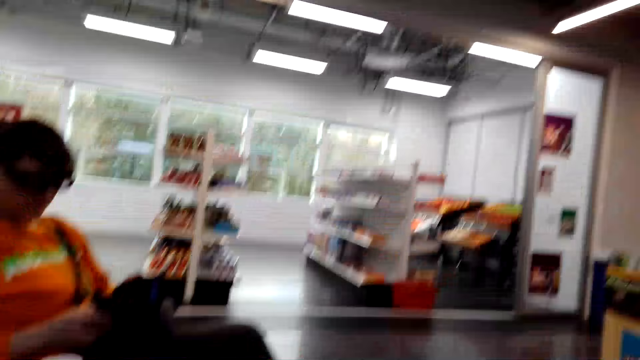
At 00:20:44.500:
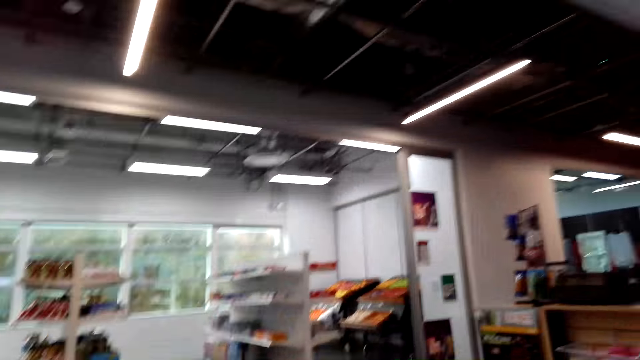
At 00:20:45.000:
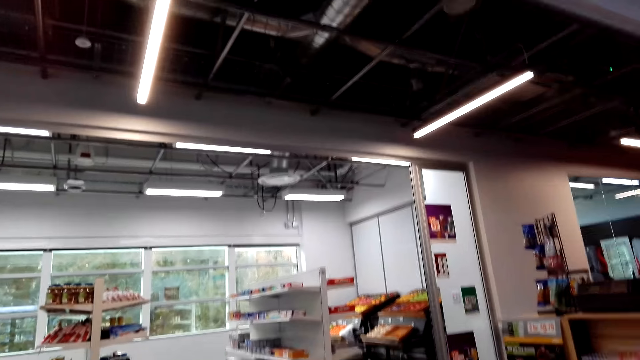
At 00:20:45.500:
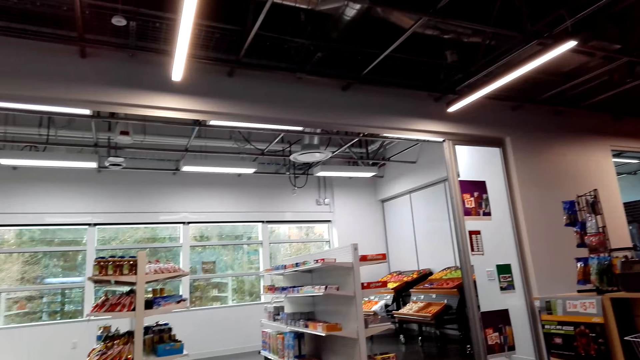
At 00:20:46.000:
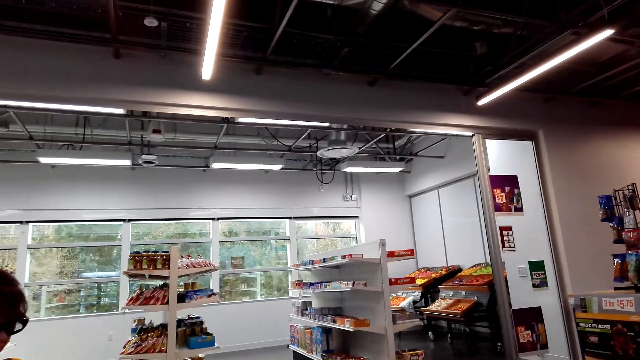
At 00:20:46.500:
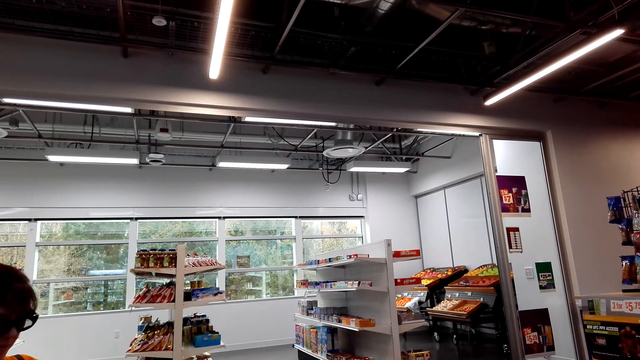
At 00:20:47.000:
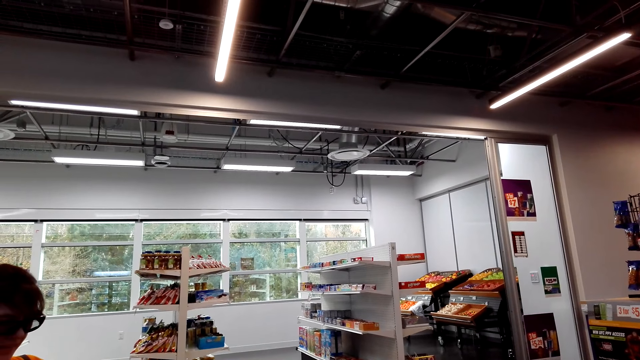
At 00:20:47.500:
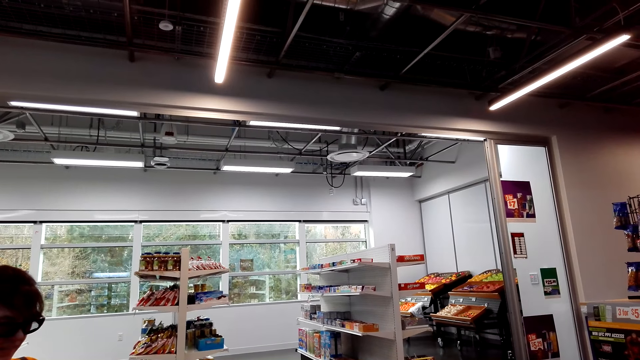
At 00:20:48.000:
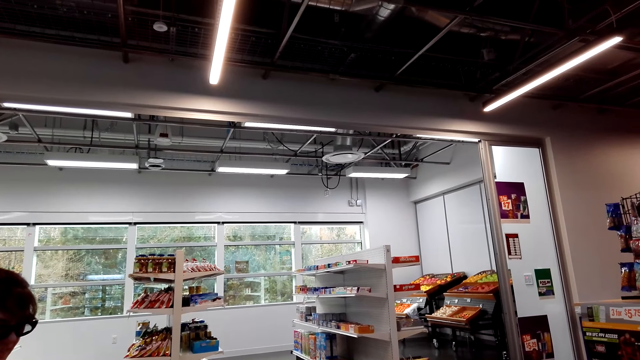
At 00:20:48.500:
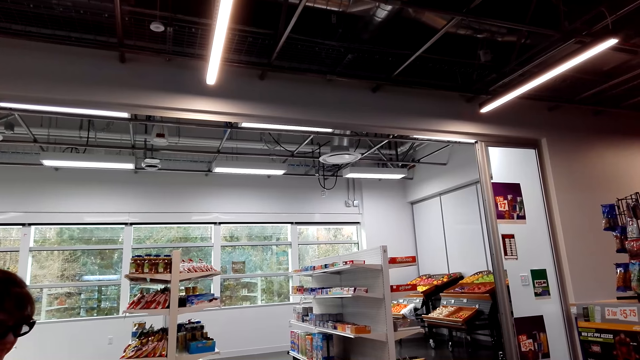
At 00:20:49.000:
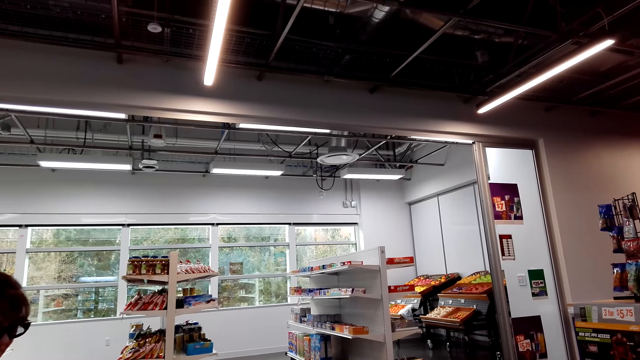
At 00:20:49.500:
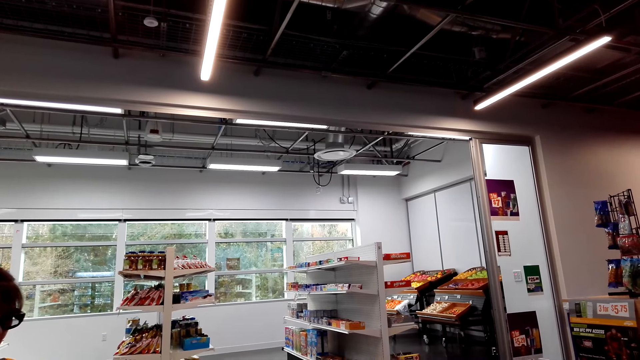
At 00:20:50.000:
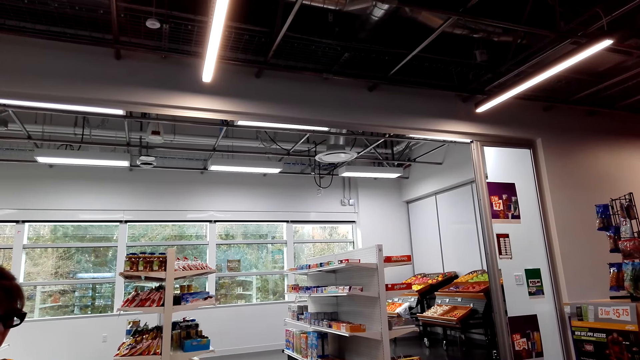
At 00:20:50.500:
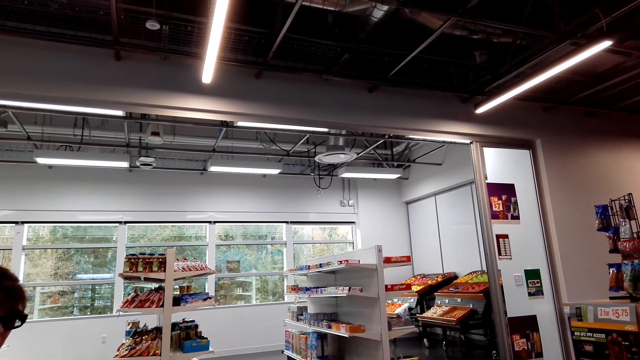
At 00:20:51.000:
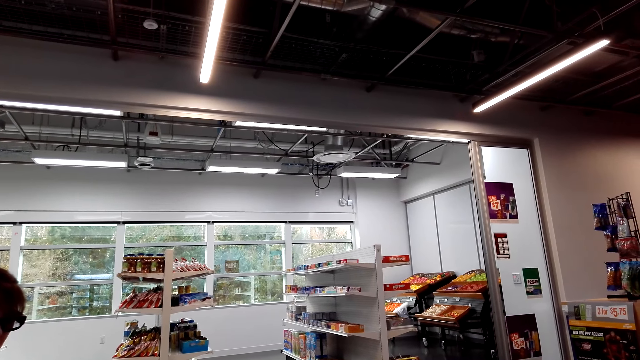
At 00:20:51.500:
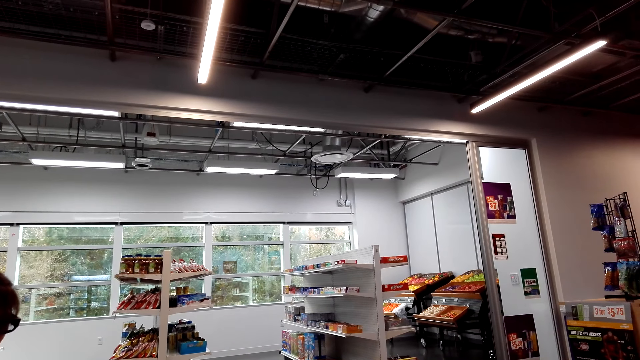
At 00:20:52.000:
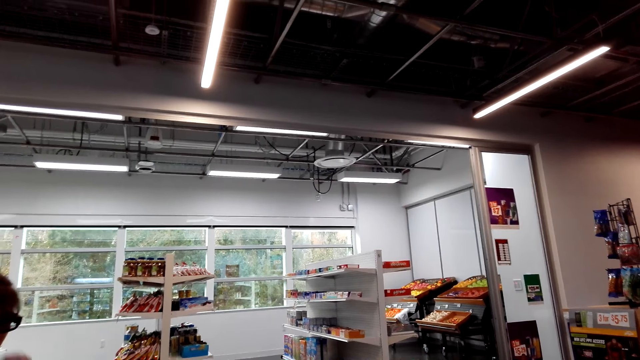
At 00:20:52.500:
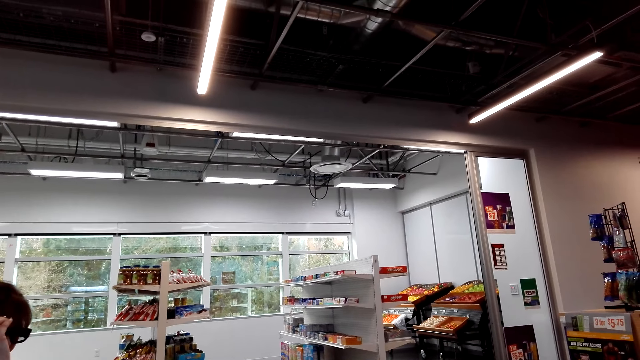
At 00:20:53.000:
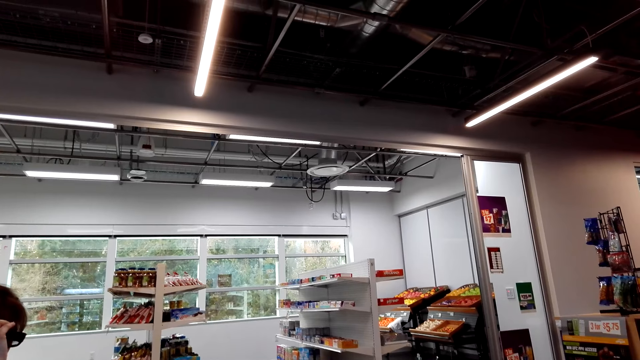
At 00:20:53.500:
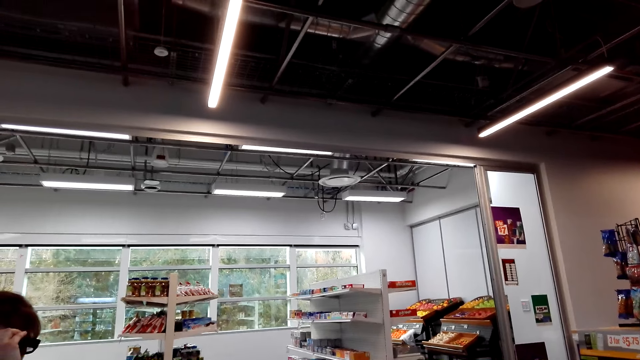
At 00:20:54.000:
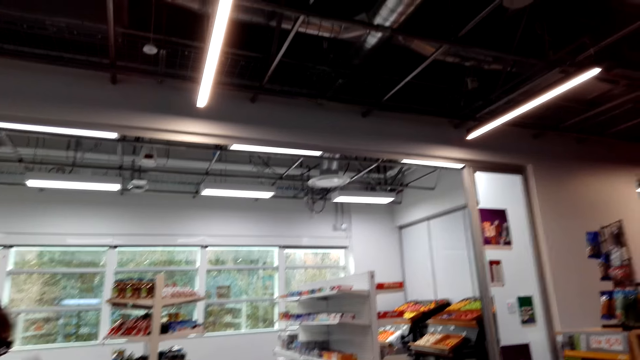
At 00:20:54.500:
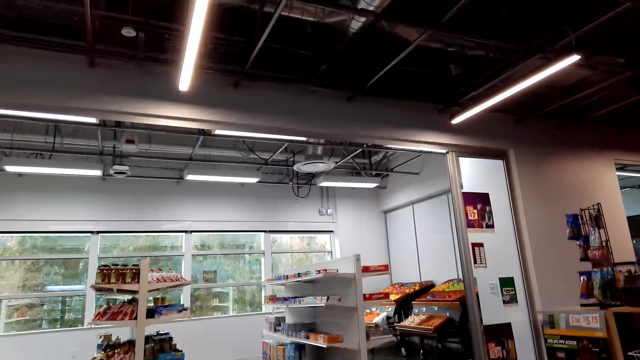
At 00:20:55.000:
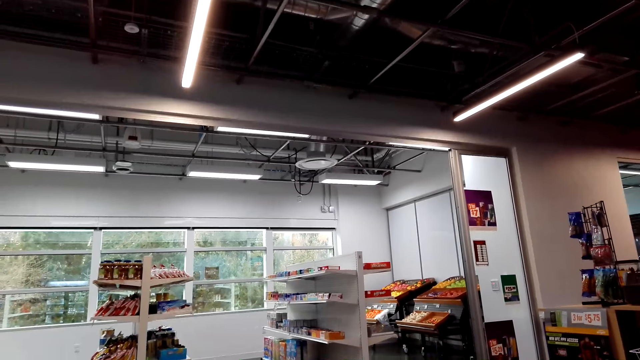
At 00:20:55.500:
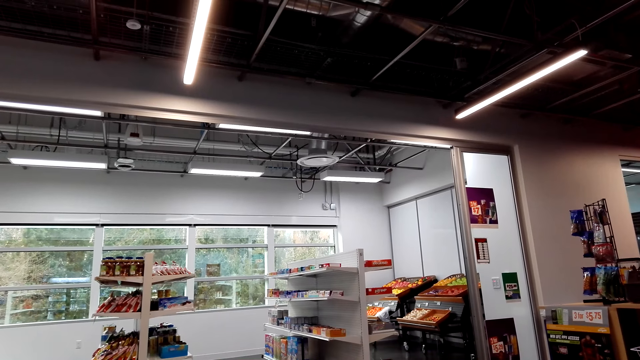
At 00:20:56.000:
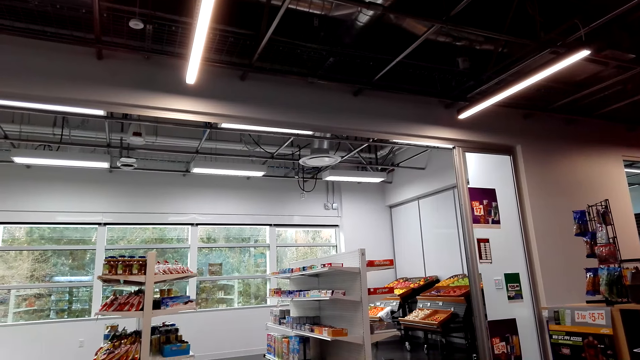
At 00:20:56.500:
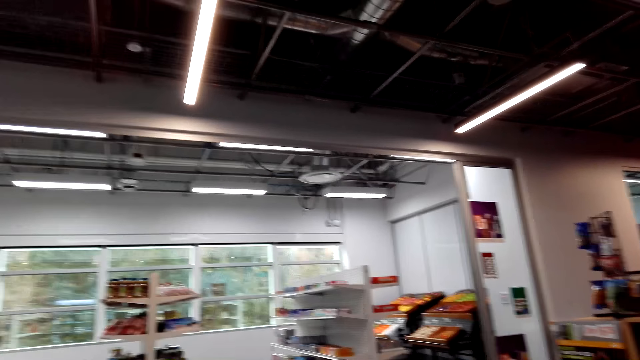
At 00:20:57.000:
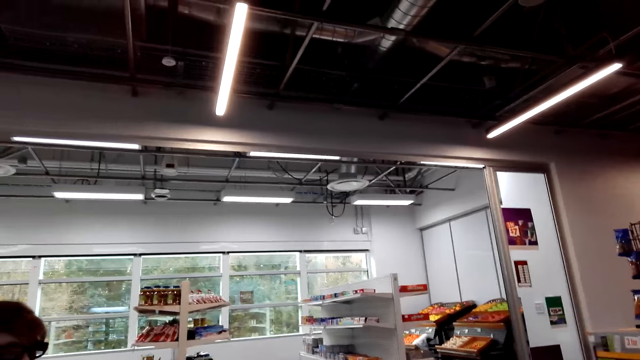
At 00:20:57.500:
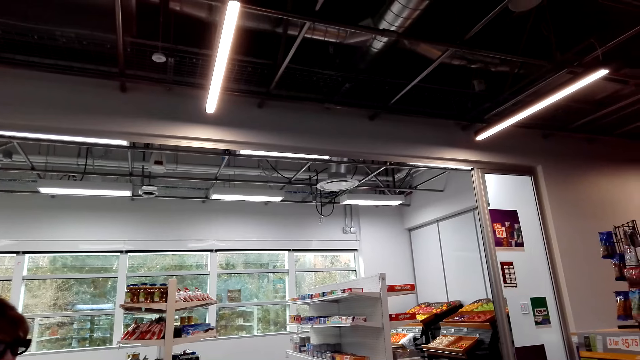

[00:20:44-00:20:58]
A person operates a phone. The camera wearer looks around. The person aligns her goggles with a hand. The camera wearer looks around.

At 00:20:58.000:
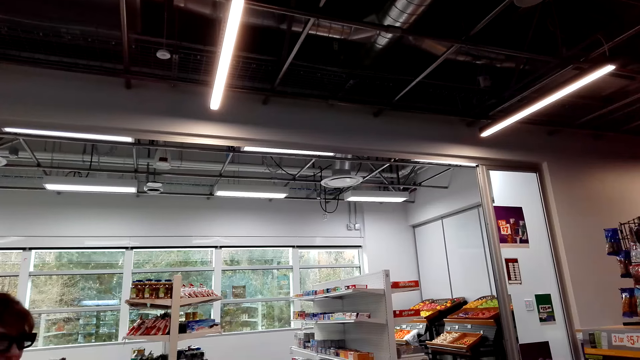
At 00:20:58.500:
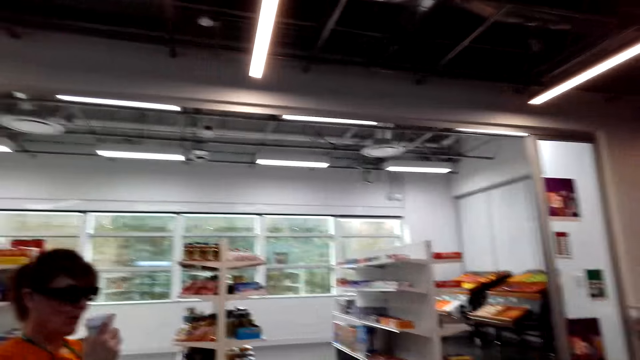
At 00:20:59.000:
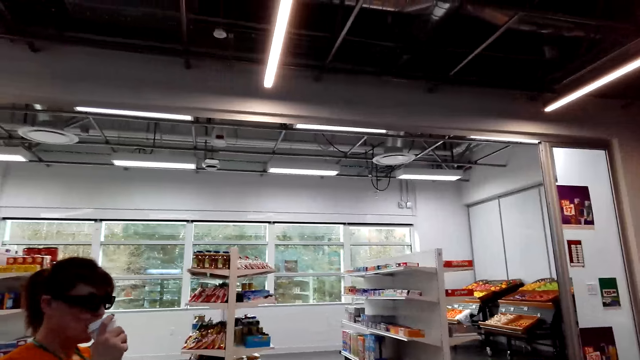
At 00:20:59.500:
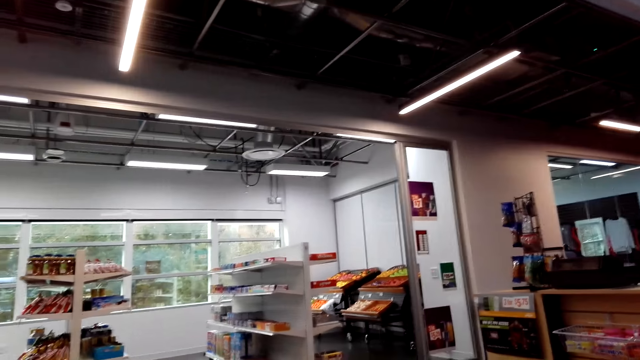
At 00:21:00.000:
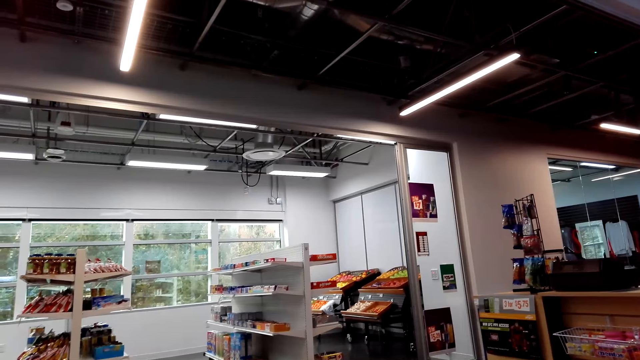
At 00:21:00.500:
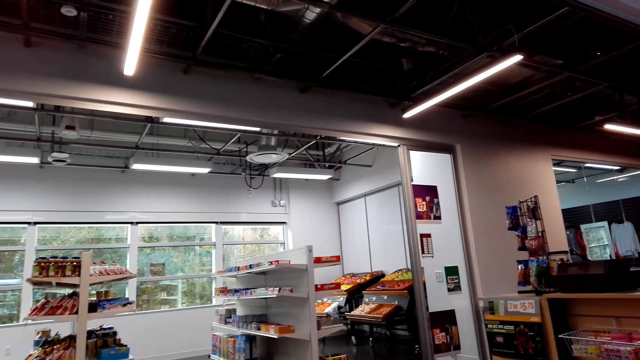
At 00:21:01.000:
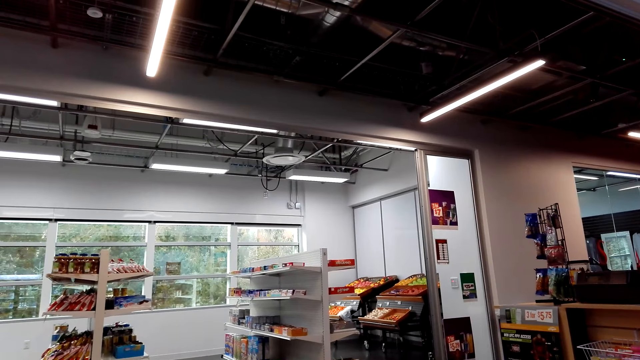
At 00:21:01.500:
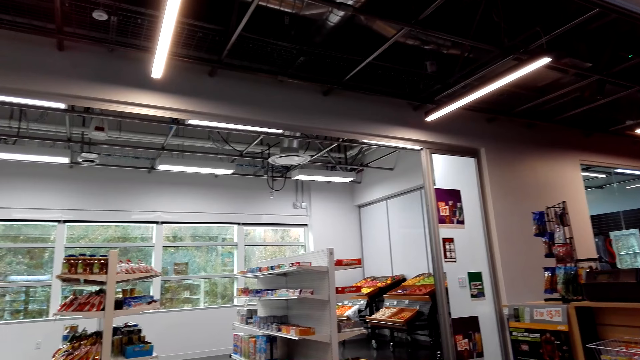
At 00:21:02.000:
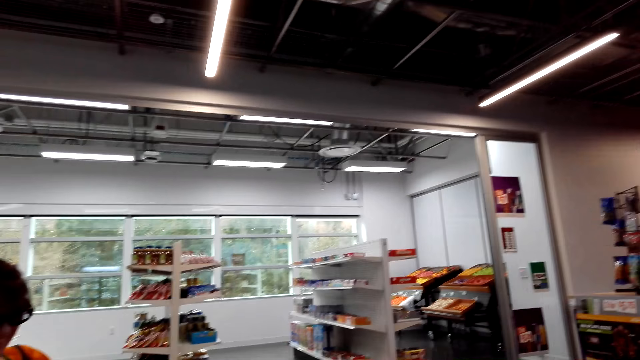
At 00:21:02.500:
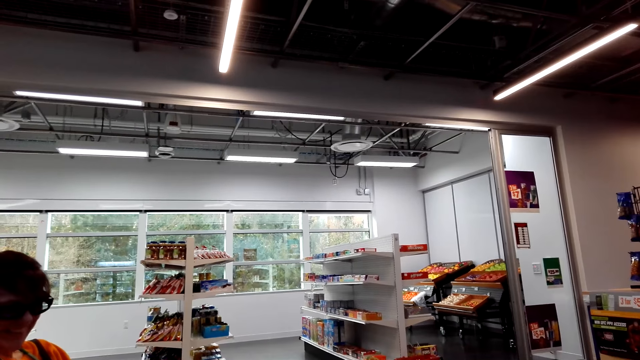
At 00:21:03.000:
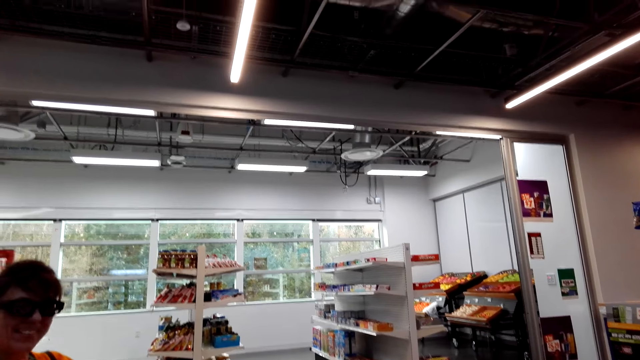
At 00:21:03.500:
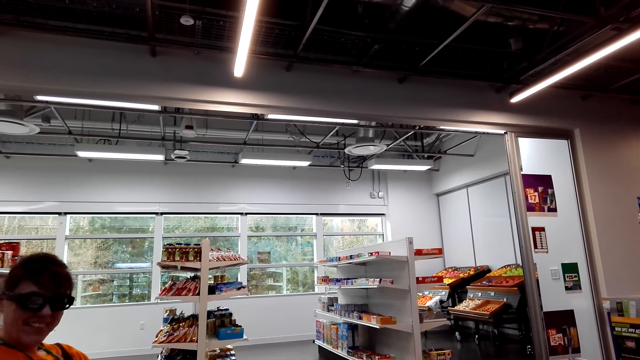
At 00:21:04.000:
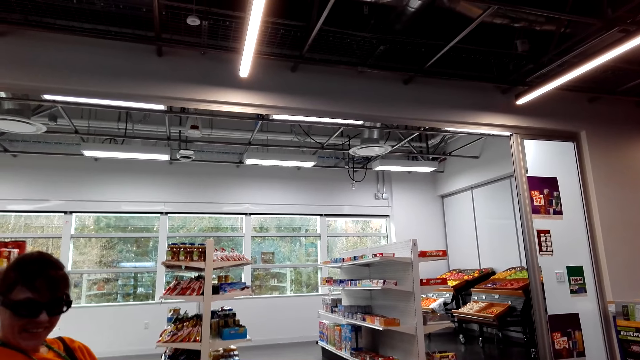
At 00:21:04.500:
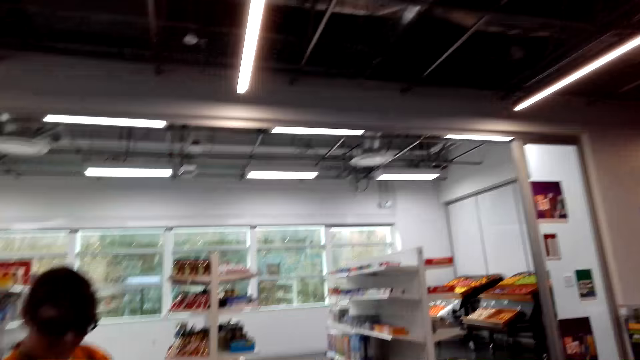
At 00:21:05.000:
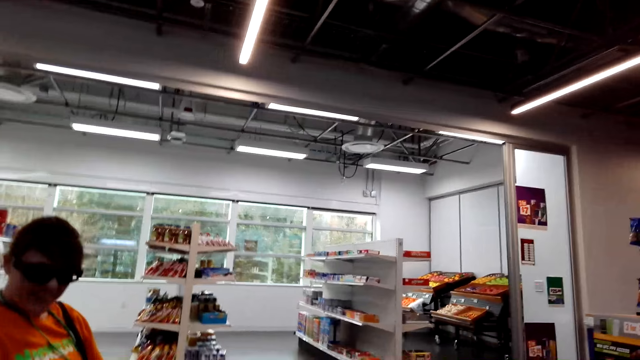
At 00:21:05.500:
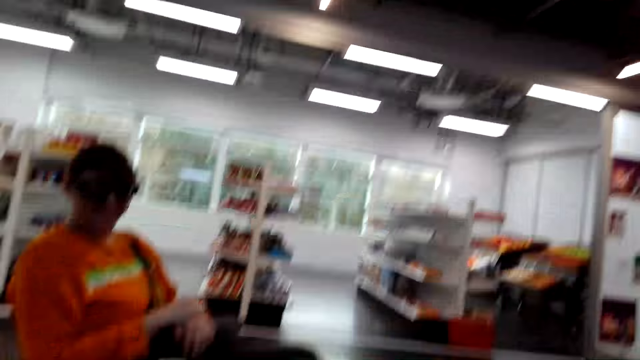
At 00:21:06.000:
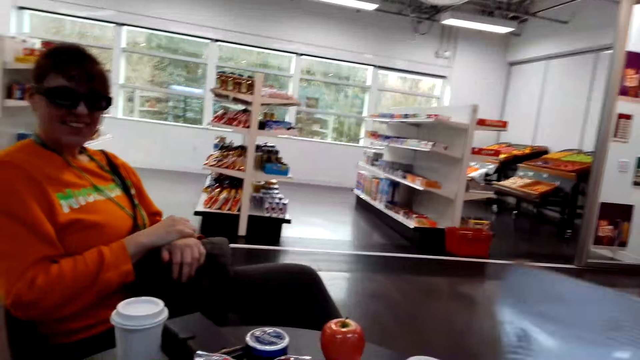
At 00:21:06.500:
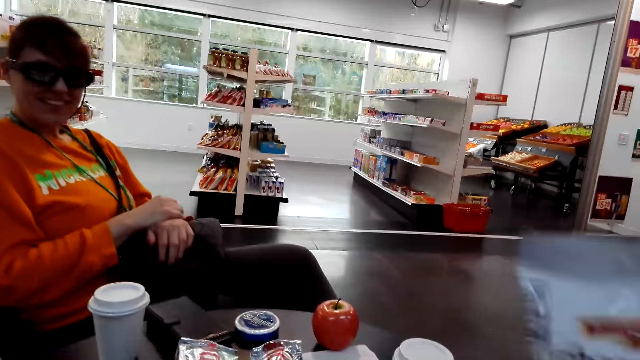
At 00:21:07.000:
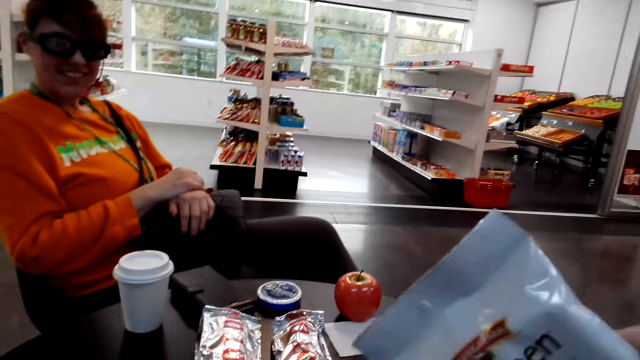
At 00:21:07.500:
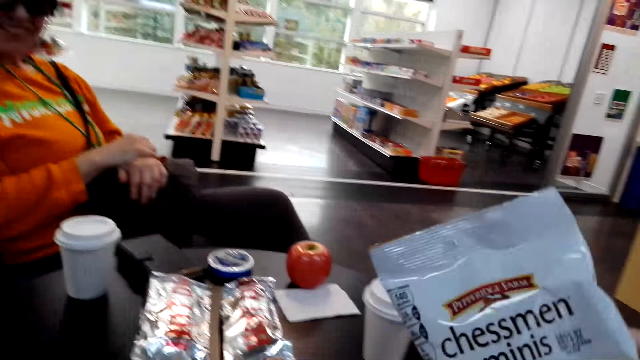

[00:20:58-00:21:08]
A woman drinks the drink in the tin. The camera wearer looks around. They interact with the woman. They hold a package.
